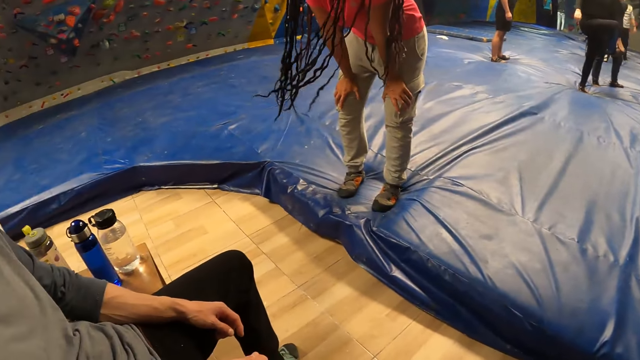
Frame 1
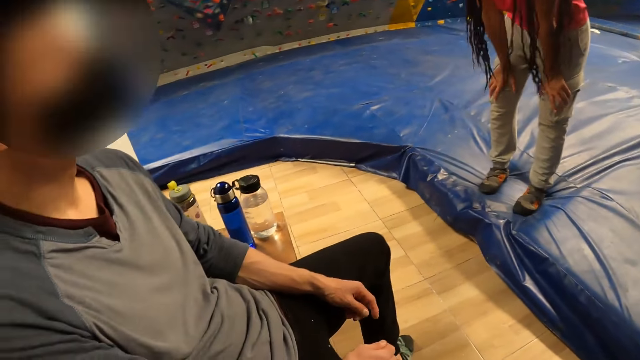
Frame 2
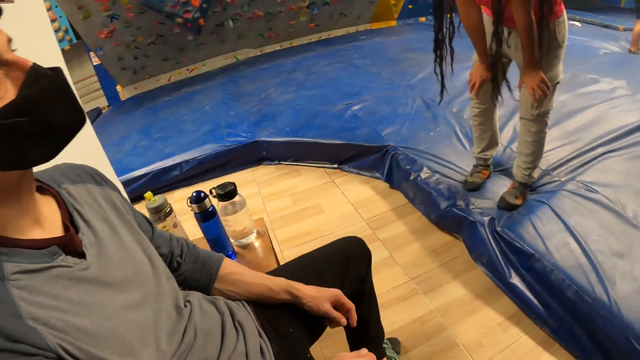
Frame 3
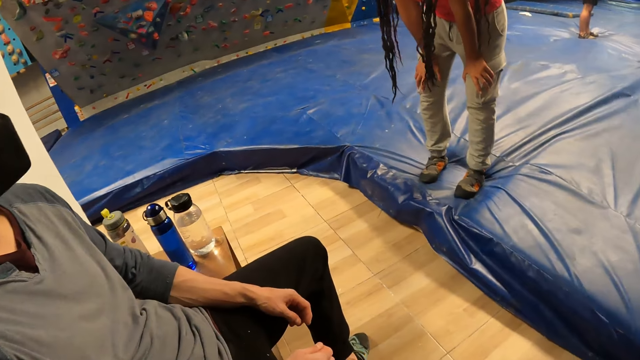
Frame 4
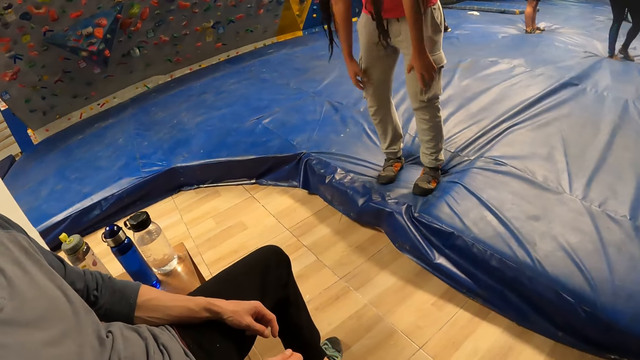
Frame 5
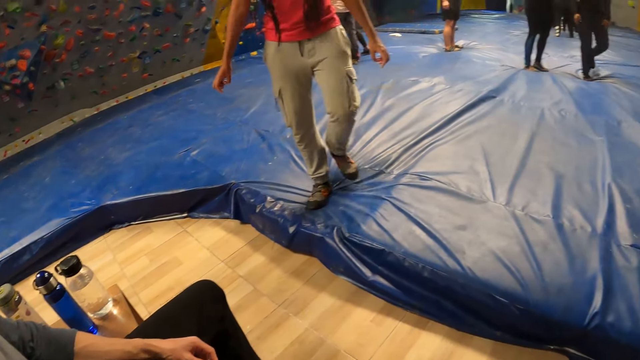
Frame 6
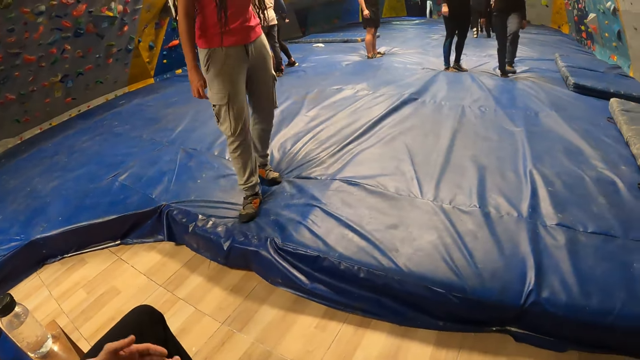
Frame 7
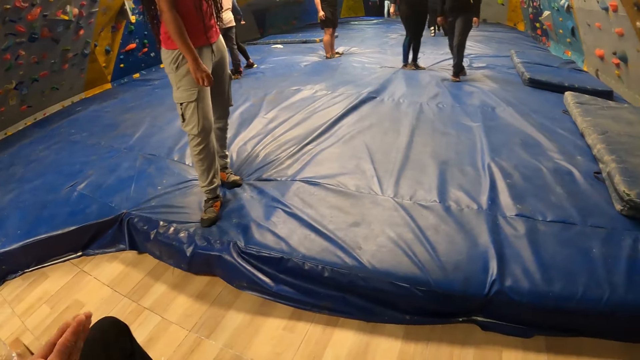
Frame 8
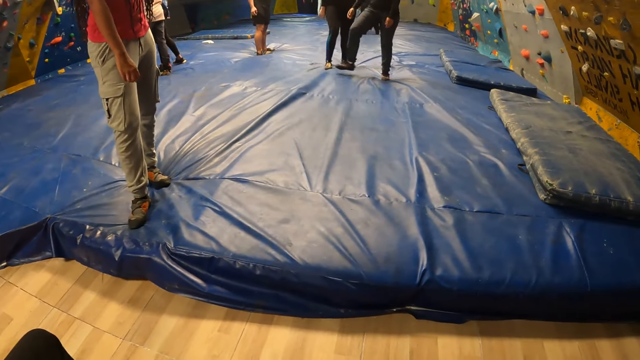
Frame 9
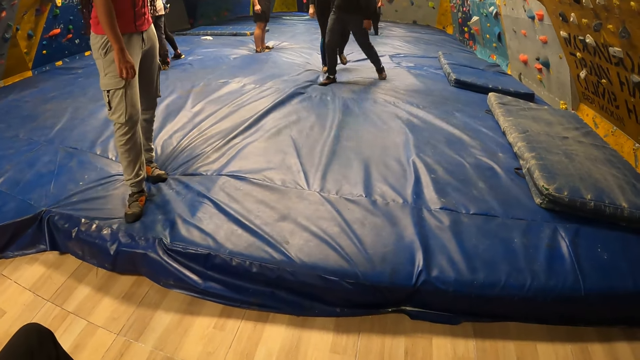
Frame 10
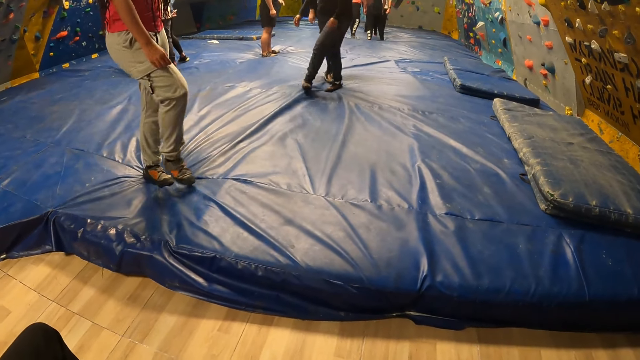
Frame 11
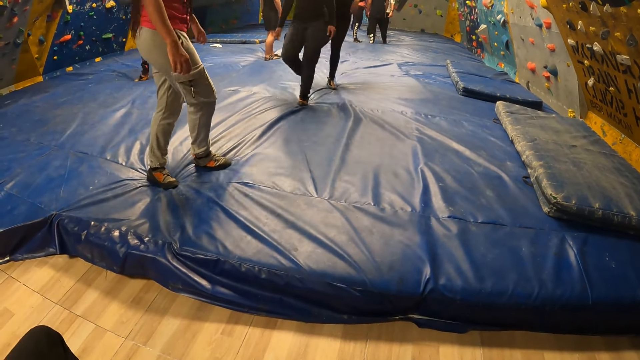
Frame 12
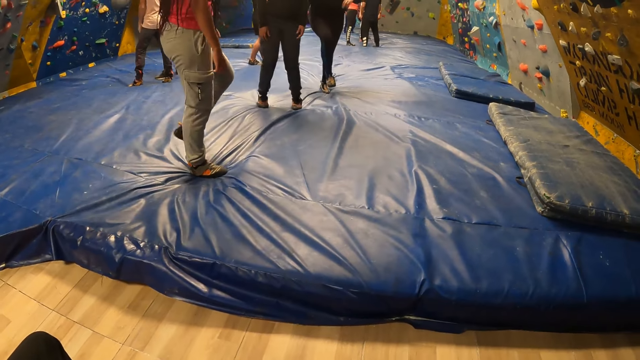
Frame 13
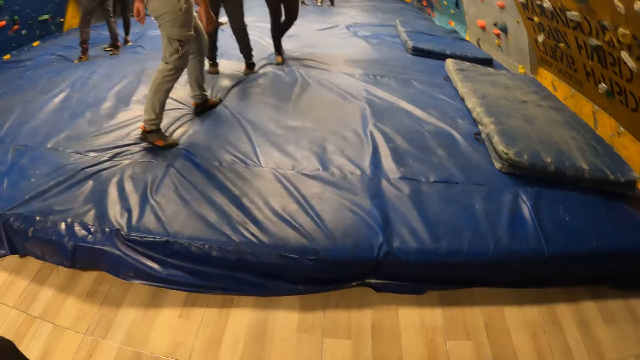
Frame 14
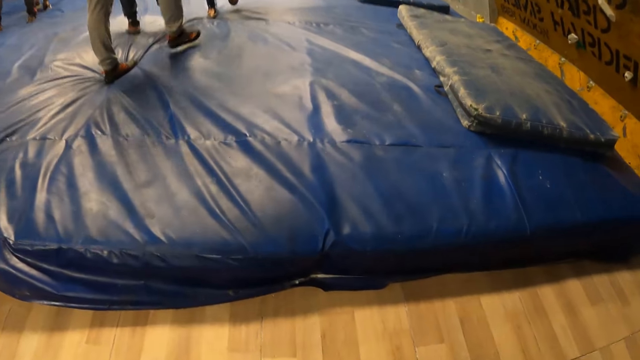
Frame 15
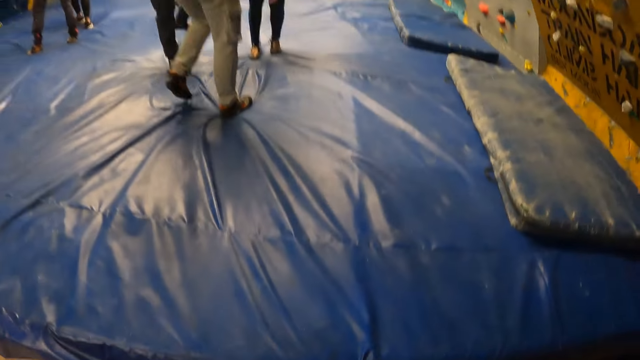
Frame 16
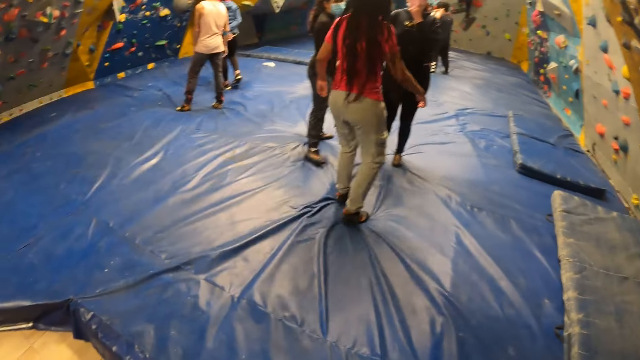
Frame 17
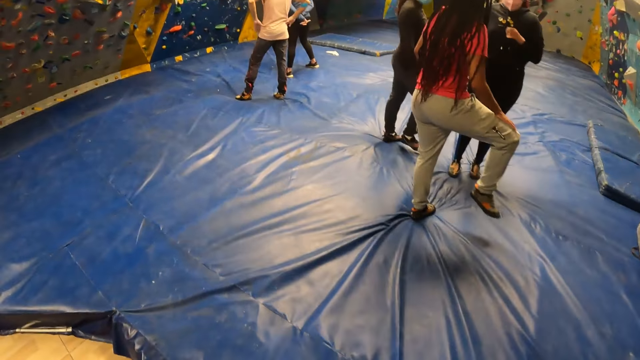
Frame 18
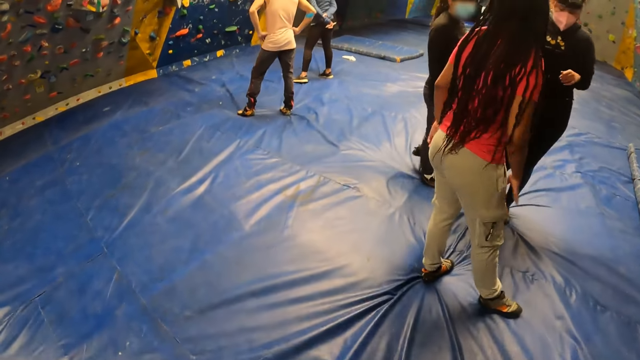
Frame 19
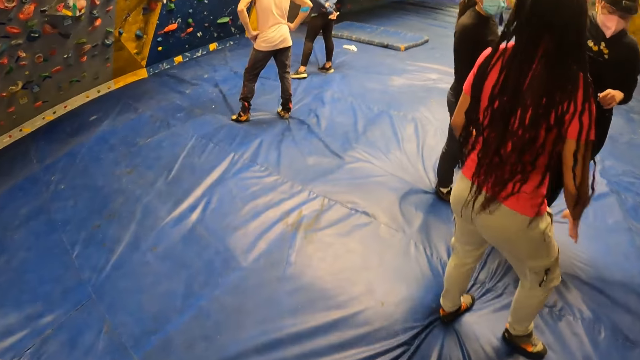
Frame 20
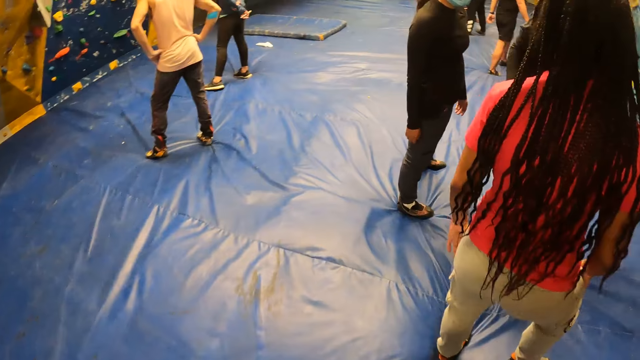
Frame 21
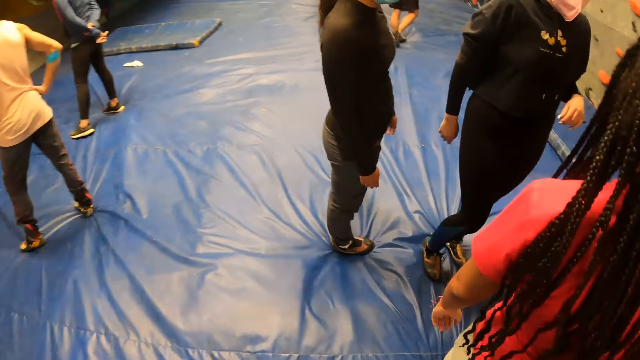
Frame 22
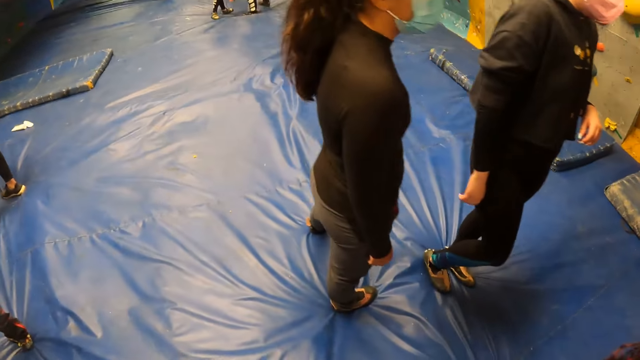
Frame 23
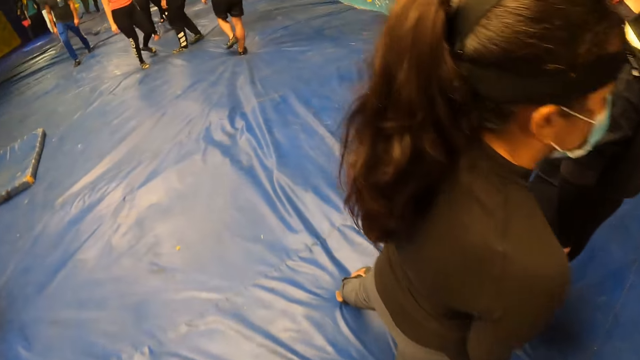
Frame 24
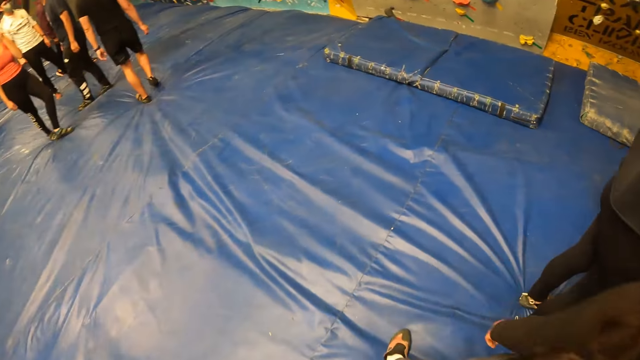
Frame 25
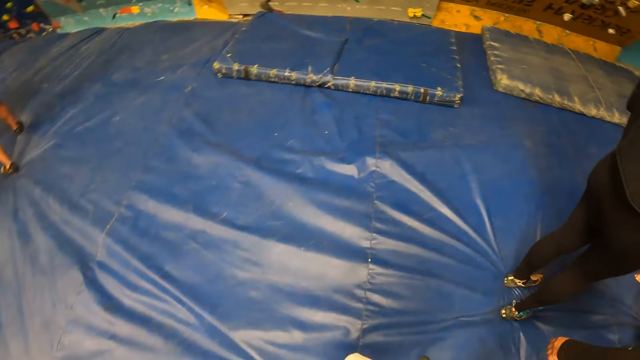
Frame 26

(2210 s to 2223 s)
The camera wearer converses with a man and a woman. The woman looks around the rock walls. The camera wearer looks around the rock walls. The woman walks around the indoor playground. The camera wearer stands up and walks around the indoor playground. The woman converses with two other women. The first woman taps her leg. The camera wearer walks around the indoor playground.

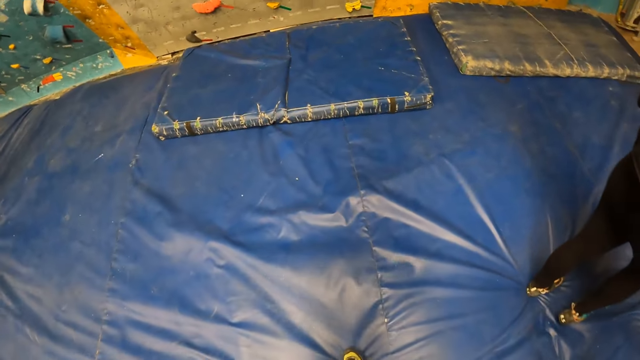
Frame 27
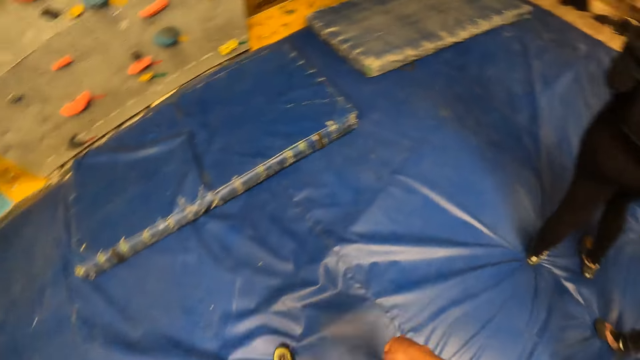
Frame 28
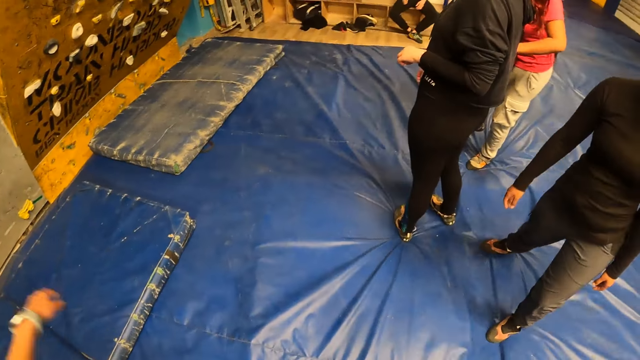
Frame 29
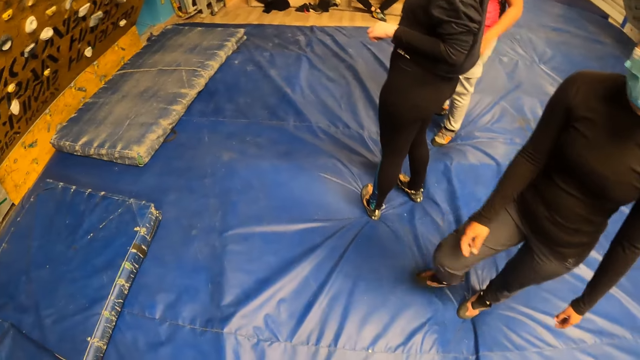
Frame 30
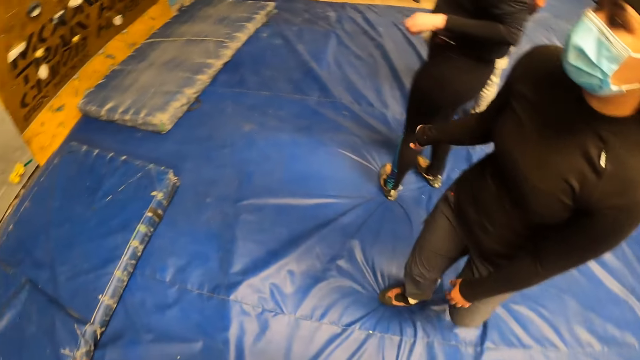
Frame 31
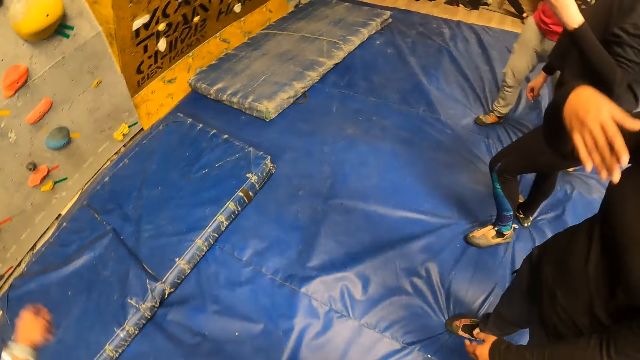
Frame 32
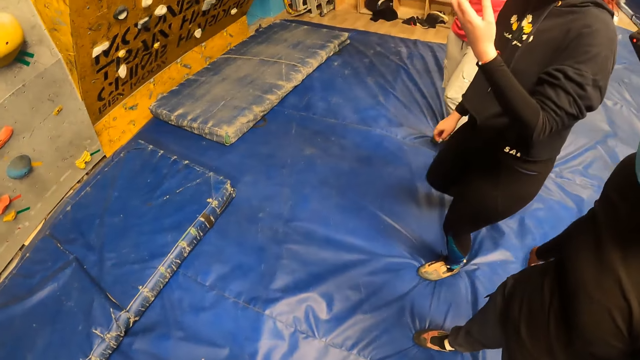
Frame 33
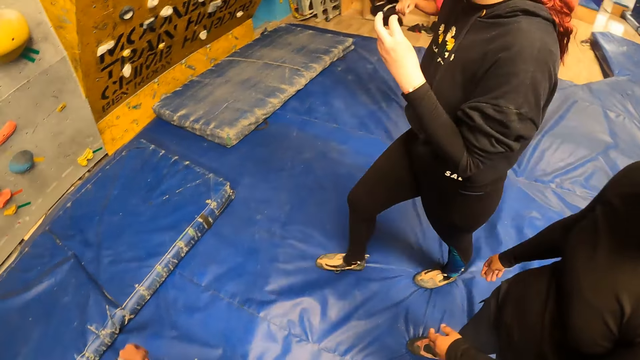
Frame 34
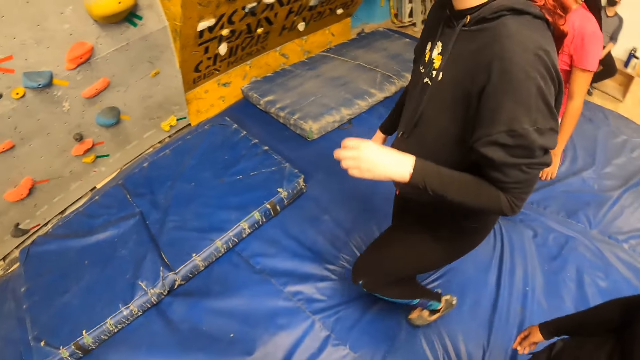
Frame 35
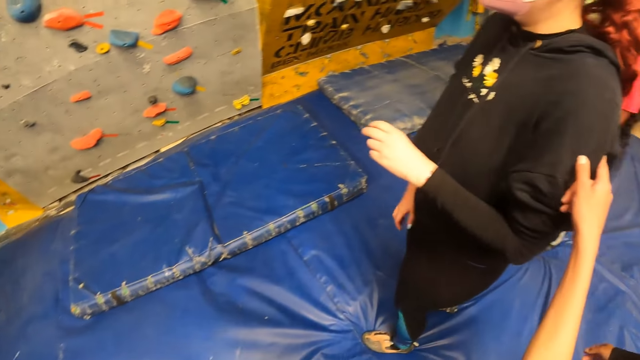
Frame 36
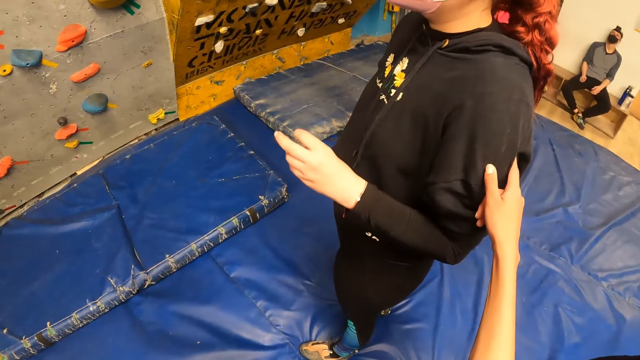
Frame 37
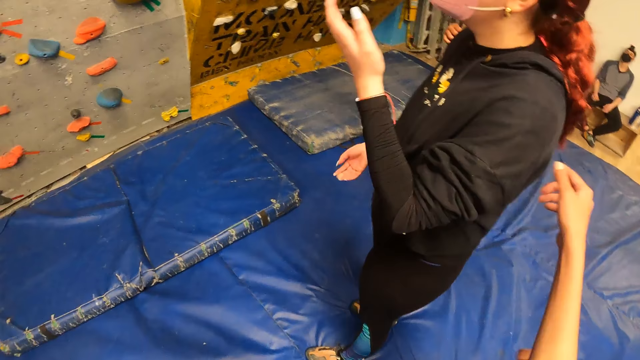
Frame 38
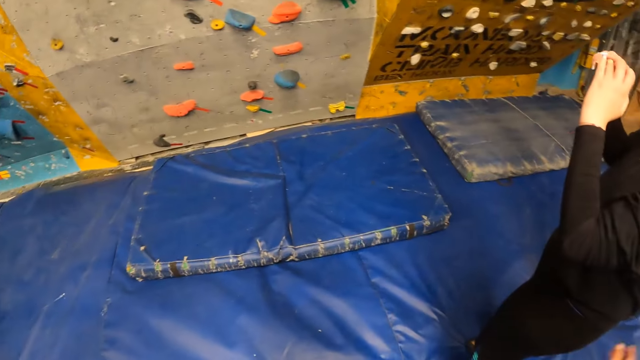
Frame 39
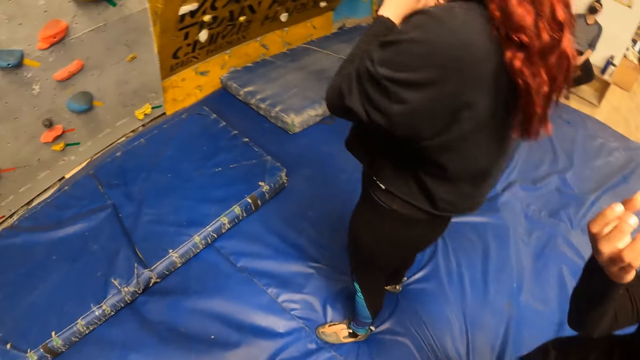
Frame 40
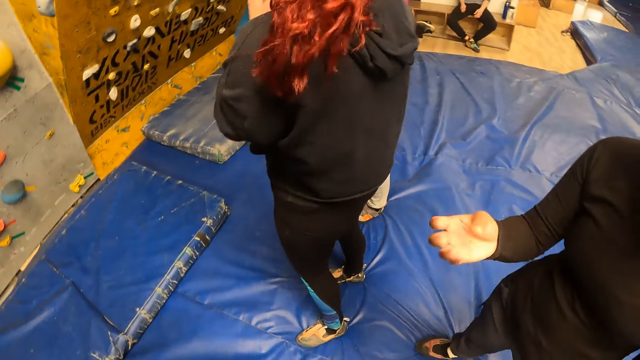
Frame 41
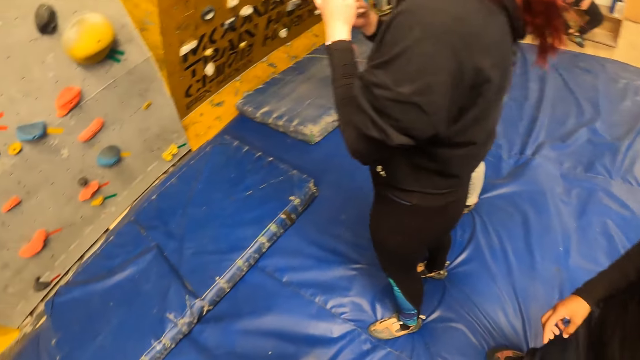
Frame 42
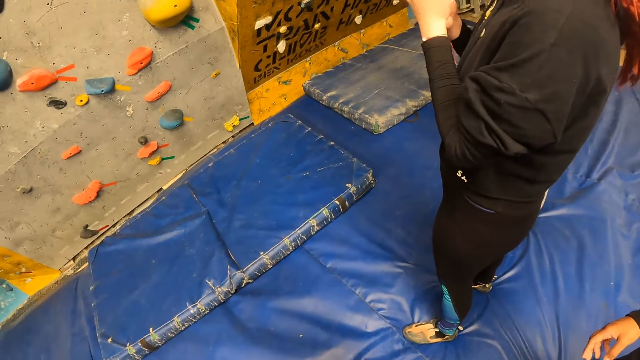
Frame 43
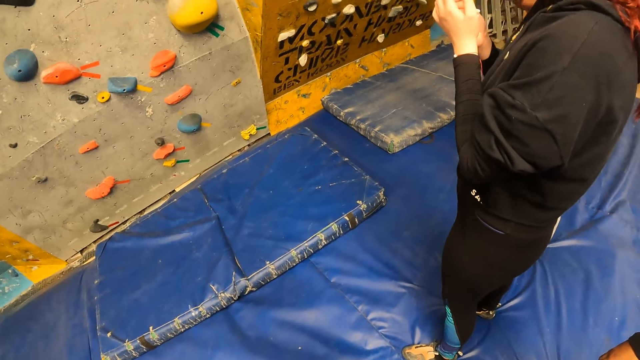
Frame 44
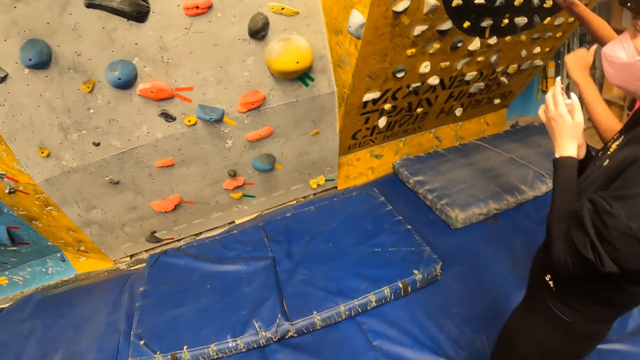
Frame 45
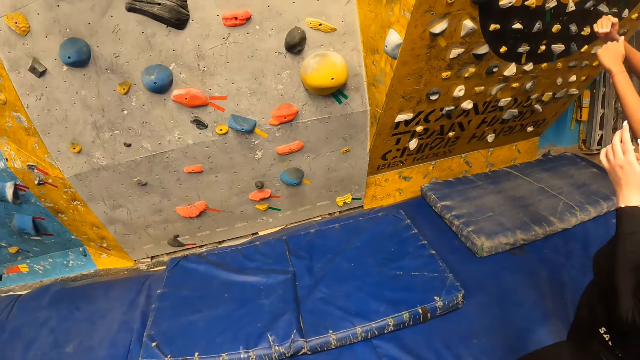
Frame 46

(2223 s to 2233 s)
The camera wearer converses with three women. She touches a woman with her right hand.
